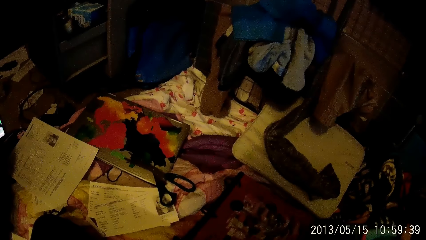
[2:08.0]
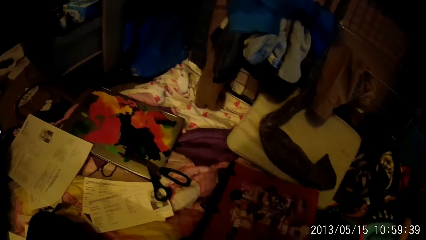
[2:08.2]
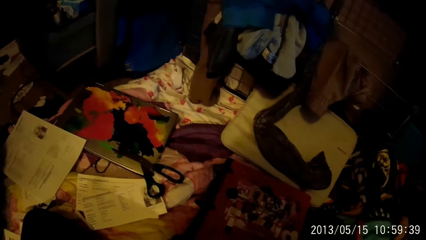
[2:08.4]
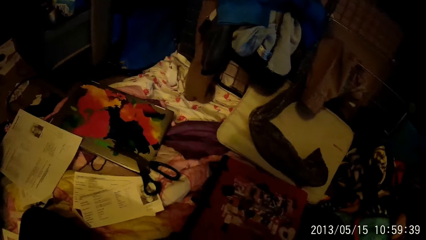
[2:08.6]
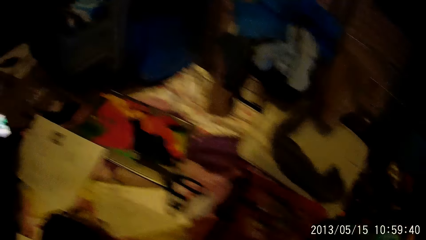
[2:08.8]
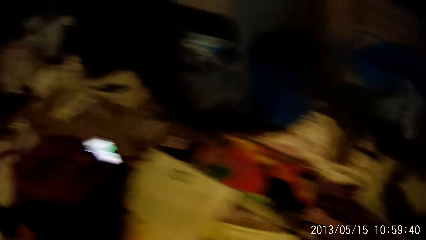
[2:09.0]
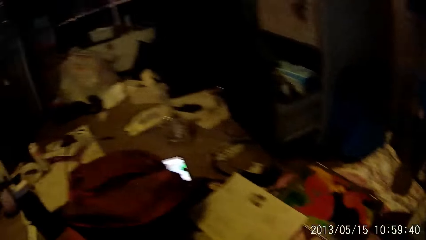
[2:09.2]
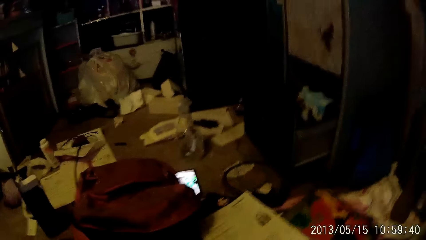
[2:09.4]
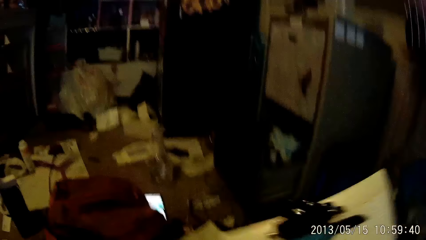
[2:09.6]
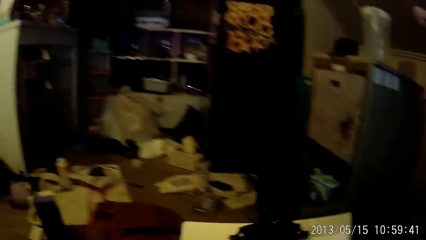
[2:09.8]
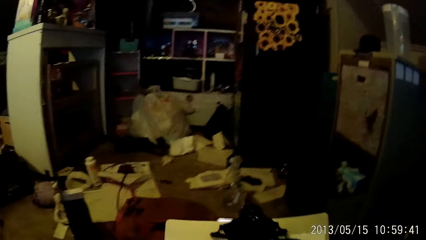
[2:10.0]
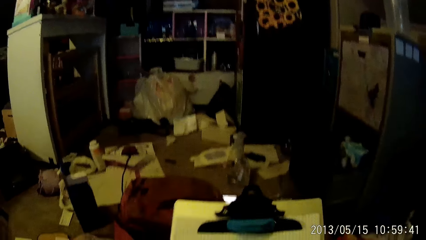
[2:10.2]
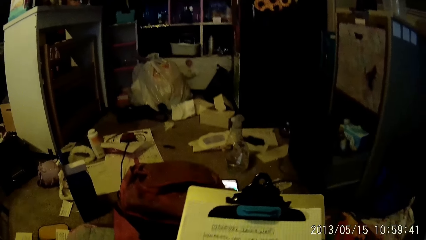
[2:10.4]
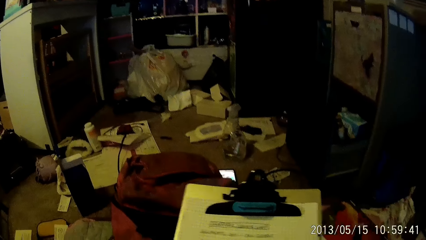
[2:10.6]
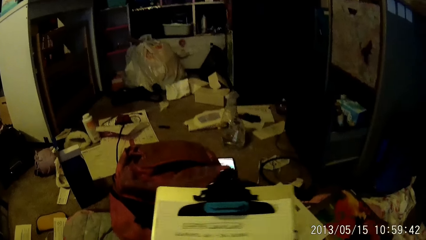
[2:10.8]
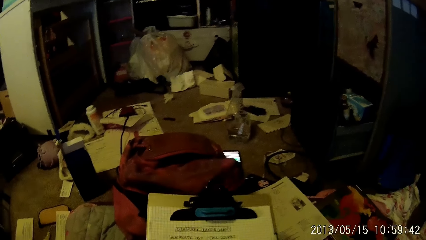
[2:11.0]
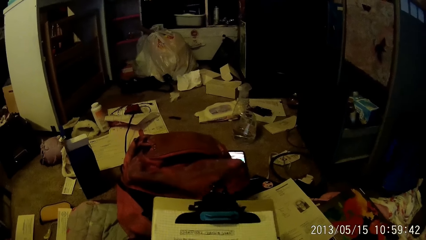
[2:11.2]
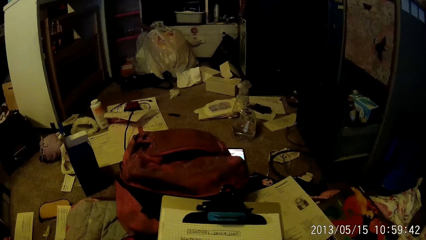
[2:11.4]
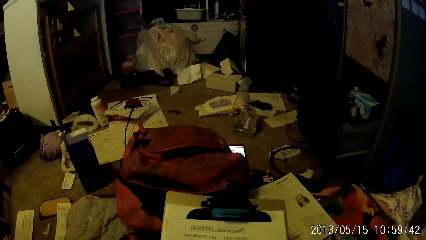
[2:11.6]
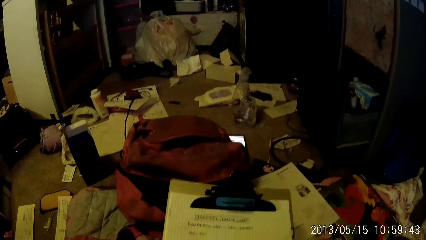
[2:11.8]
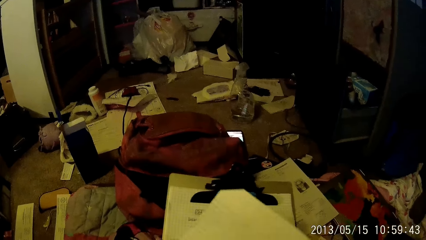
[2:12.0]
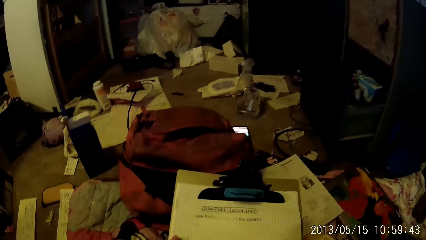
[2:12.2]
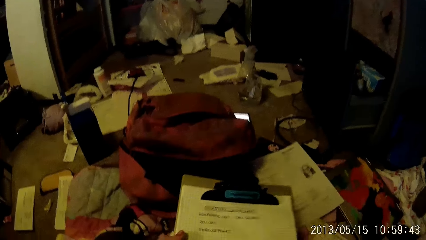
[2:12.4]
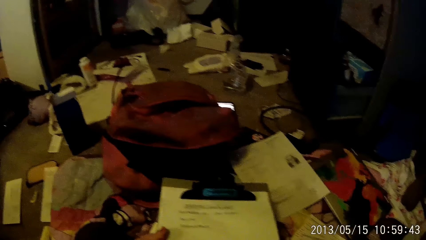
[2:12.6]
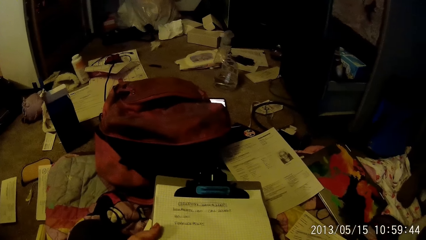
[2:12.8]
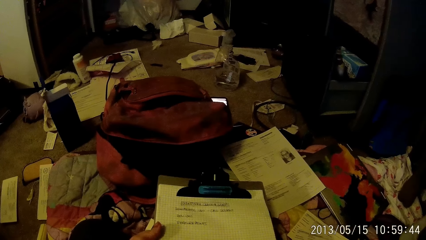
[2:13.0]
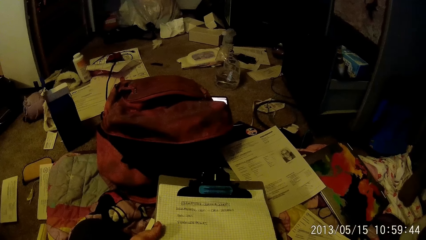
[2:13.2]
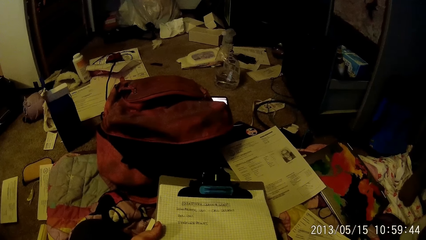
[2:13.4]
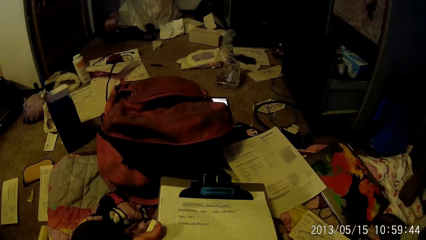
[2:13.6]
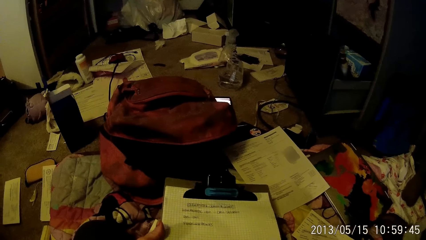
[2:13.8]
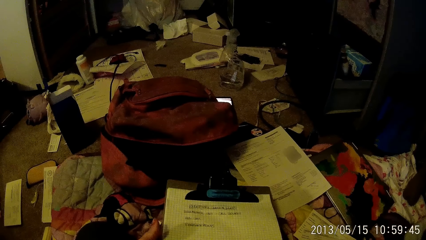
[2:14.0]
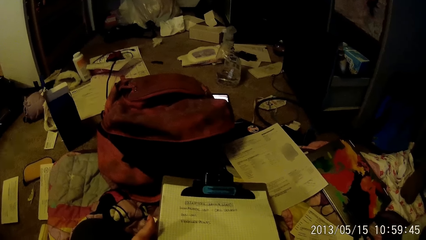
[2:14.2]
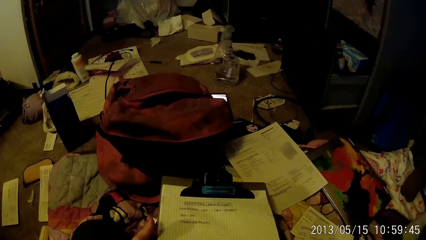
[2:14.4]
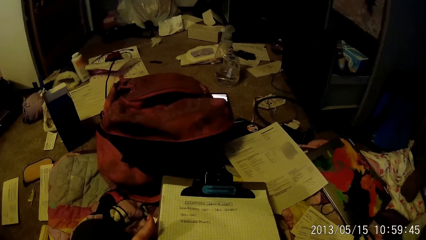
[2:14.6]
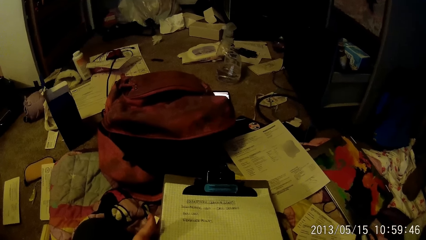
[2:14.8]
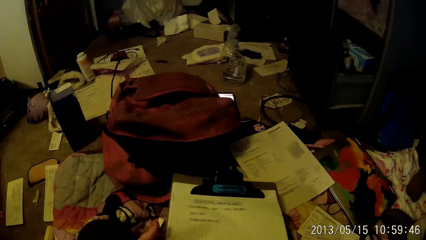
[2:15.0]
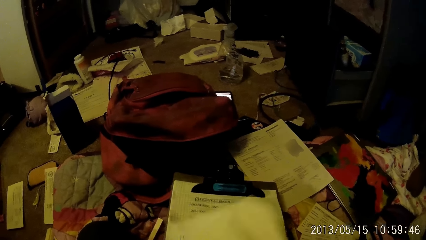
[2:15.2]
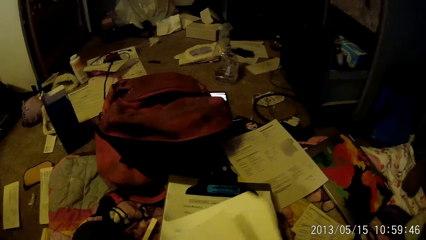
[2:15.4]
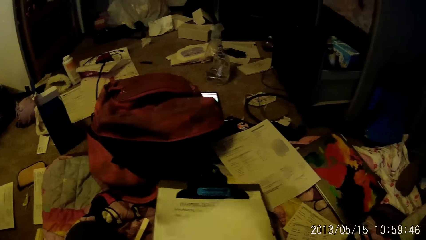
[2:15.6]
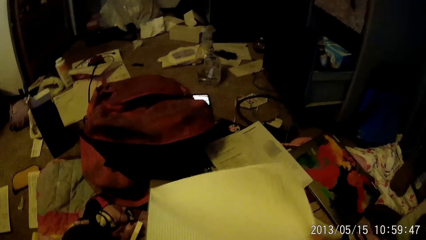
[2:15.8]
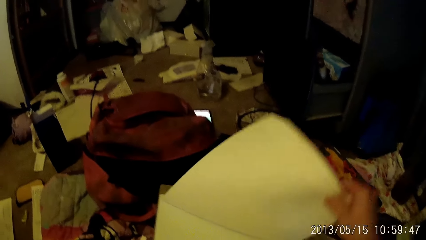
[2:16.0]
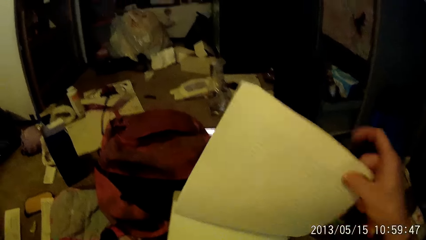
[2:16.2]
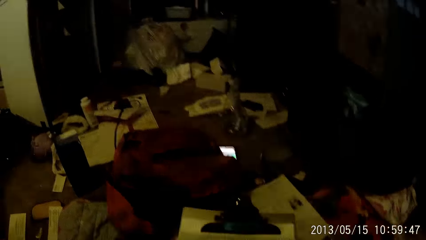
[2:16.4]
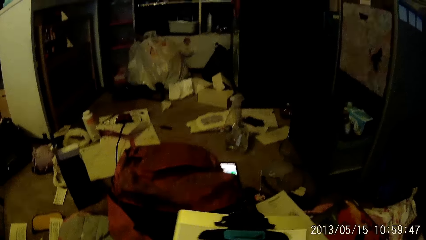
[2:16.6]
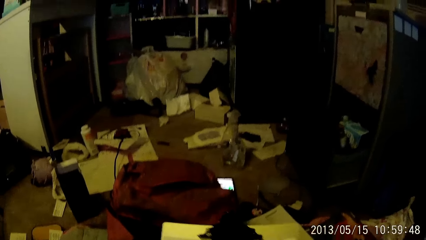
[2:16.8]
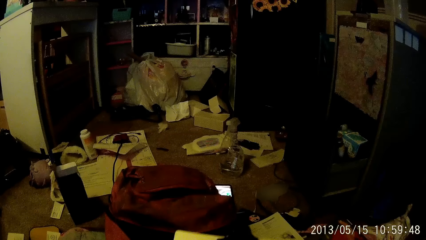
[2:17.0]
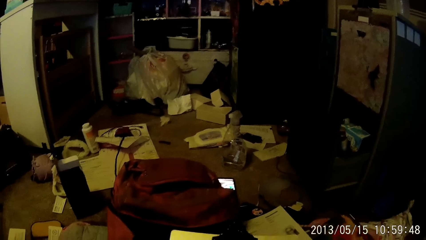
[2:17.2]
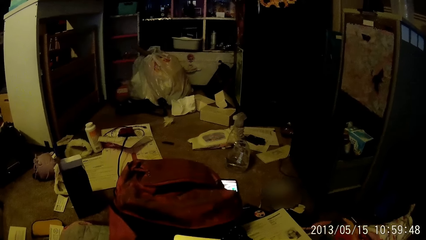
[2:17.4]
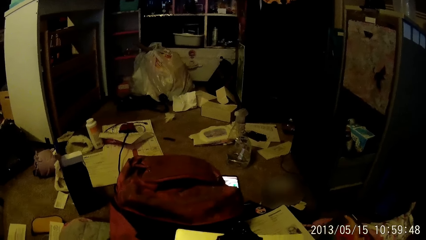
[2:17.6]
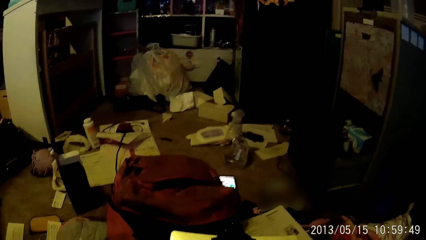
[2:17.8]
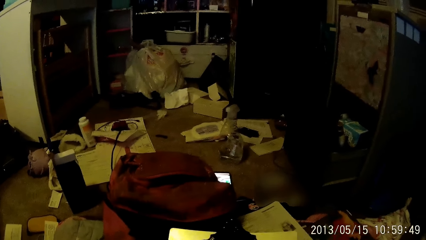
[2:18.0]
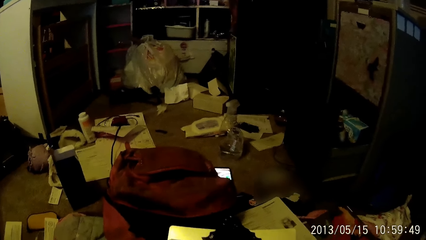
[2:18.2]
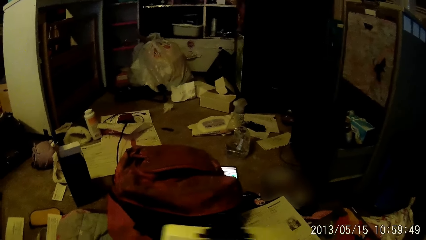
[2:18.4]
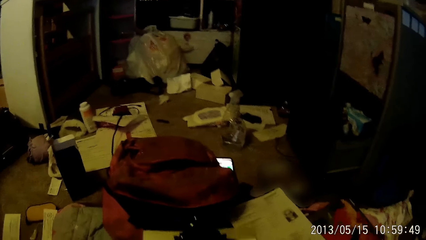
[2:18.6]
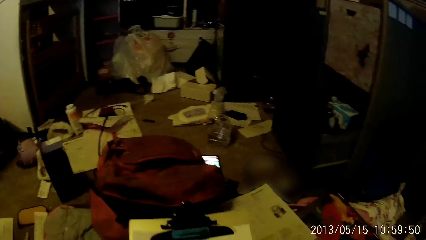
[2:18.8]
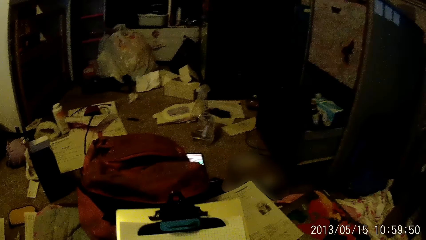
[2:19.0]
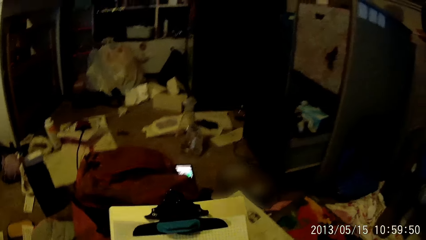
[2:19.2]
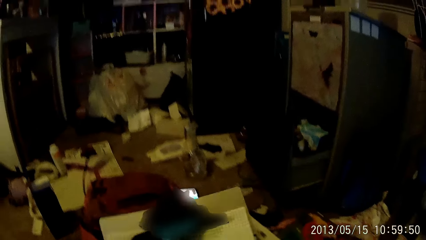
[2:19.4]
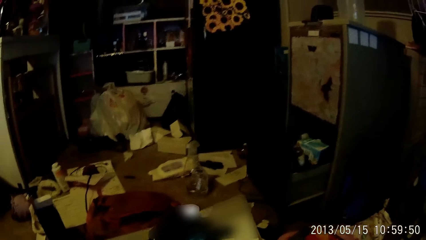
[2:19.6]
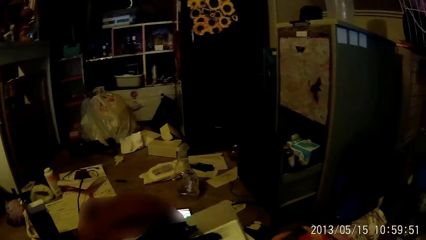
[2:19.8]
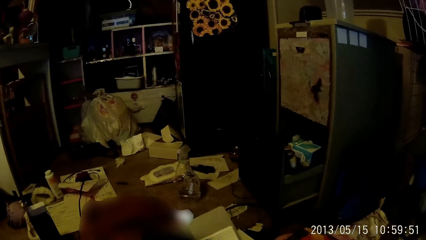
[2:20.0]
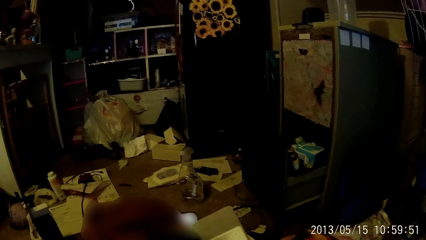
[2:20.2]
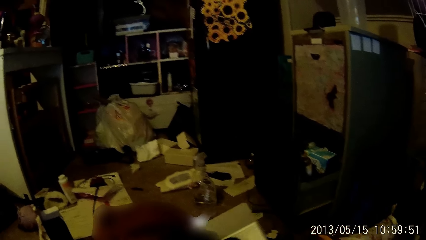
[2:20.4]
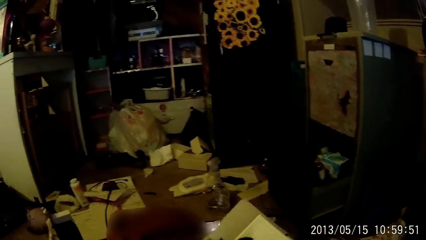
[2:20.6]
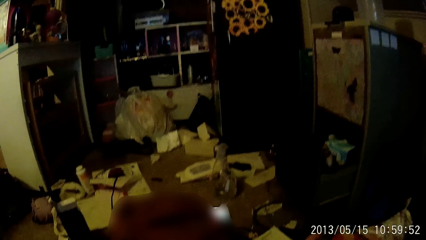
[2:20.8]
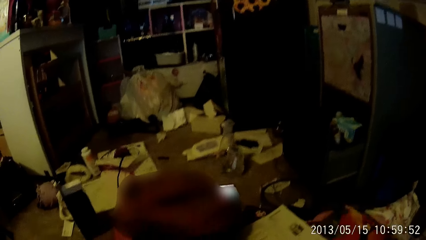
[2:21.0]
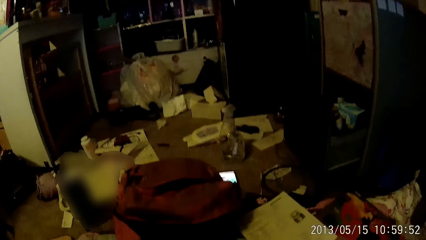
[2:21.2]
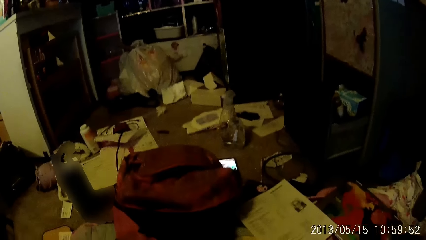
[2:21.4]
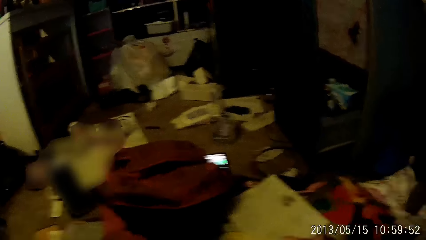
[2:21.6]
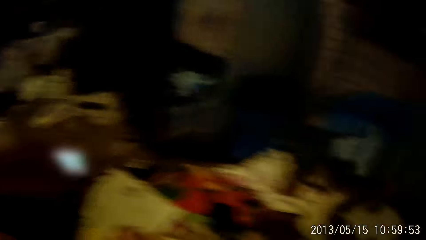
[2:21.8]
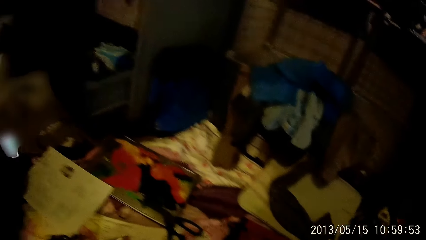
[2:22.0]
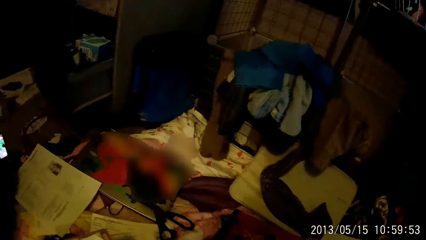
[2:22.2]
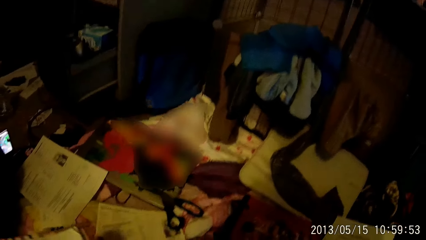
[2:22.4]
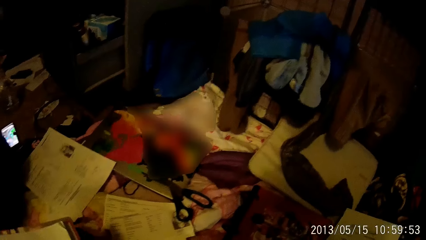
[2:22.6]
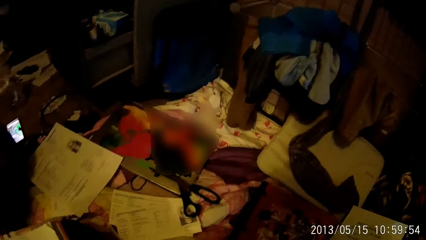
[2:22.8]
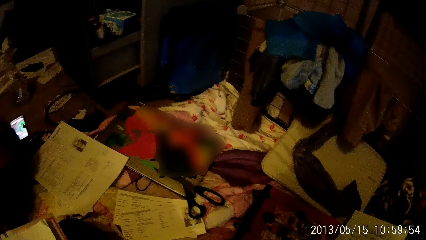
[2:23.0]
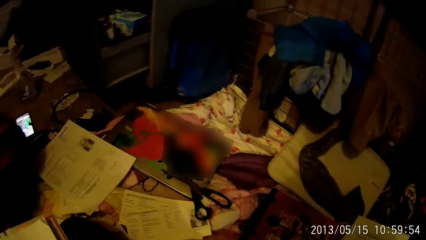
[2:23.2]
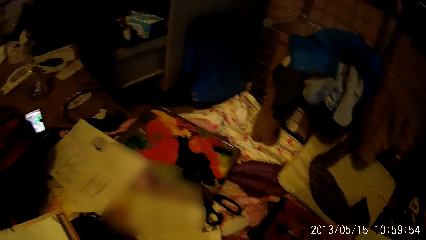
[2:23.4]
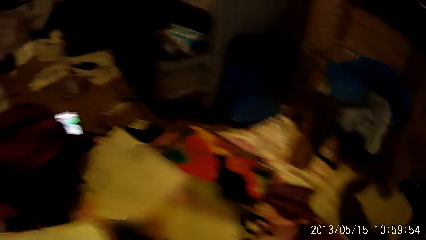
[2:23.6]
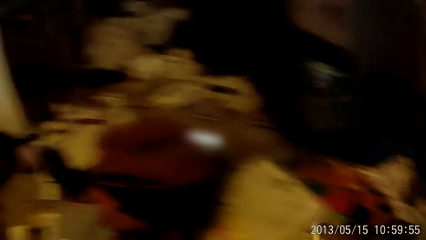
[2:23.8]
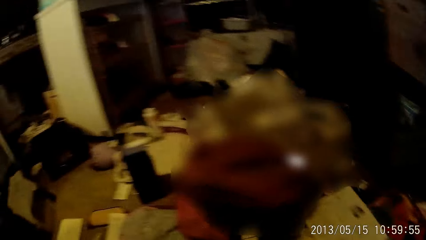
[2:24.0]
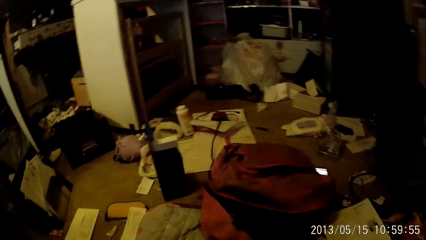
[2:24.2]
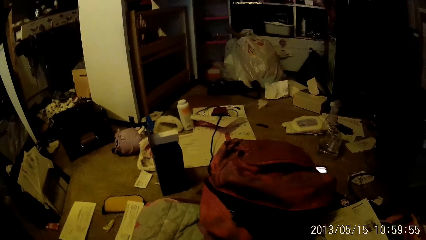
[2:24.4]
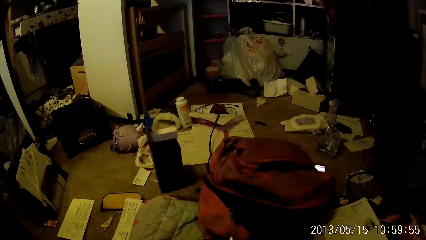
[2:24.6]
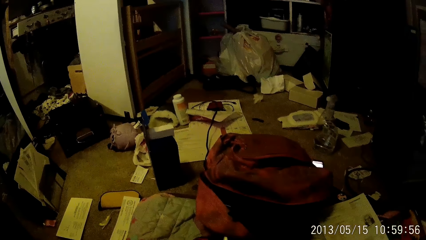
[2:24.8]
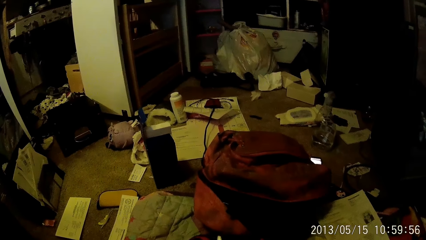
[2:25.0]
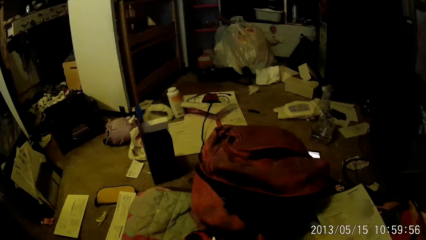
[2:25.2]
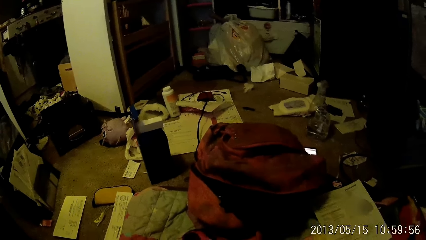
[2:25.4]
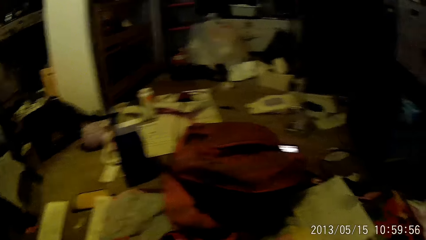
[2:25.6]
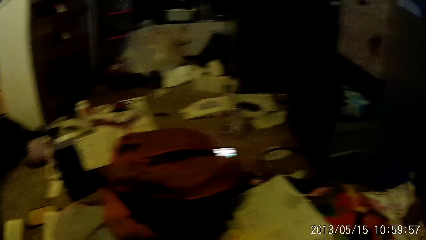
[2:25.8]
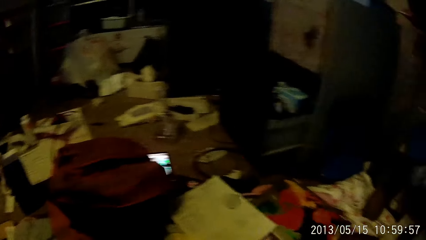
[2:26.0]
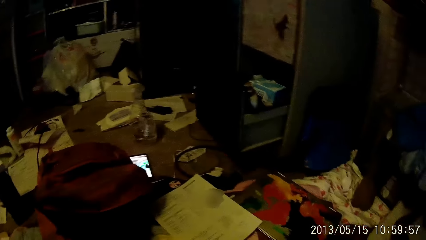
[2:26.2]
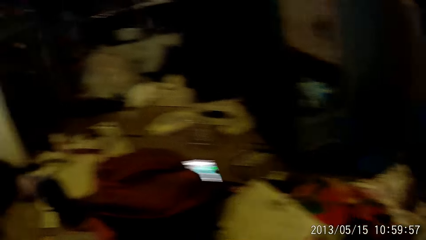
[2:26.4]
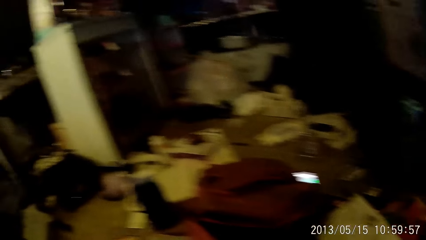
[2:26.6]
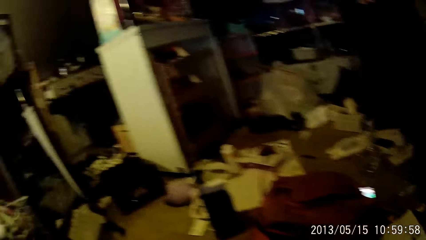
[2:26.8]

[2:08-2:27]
The camera wearer holds a file in his left hand. He reads the paper. He opens the file with his right hand. He looks around.
